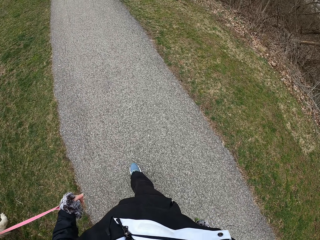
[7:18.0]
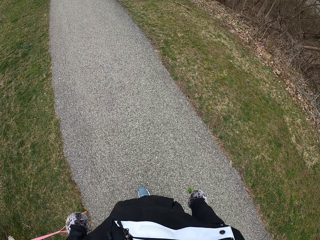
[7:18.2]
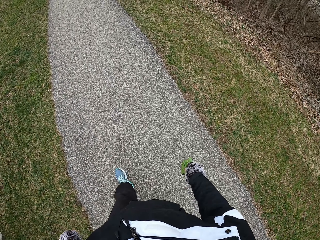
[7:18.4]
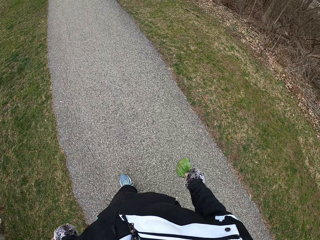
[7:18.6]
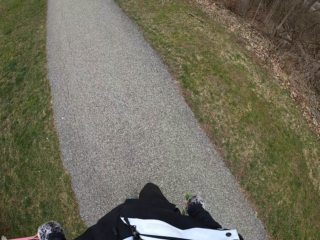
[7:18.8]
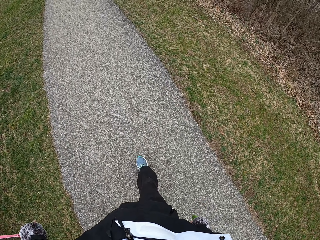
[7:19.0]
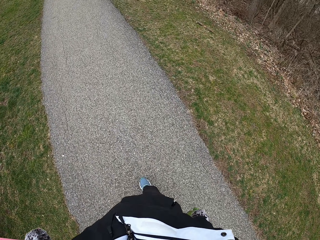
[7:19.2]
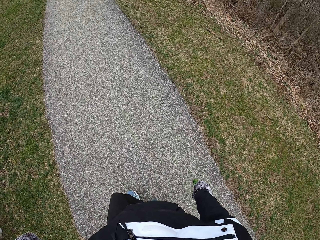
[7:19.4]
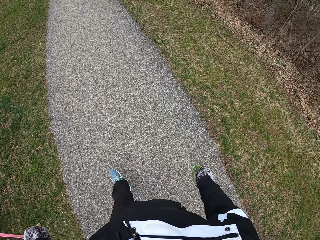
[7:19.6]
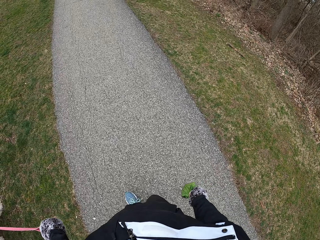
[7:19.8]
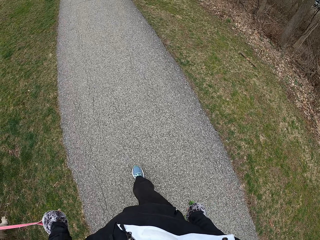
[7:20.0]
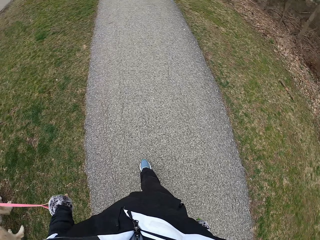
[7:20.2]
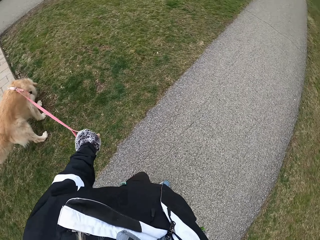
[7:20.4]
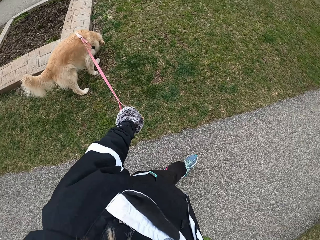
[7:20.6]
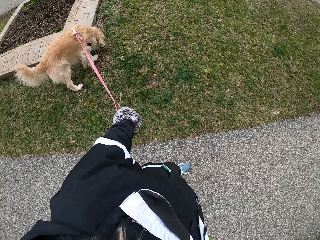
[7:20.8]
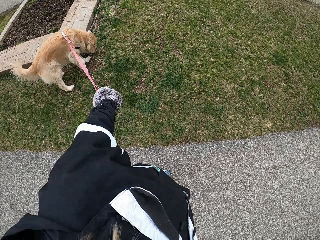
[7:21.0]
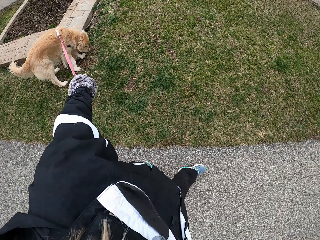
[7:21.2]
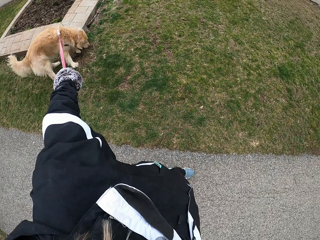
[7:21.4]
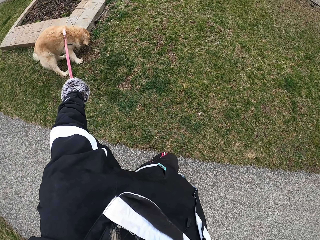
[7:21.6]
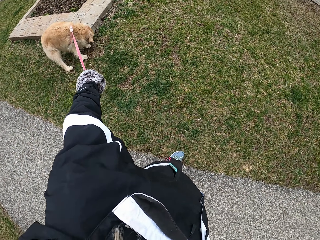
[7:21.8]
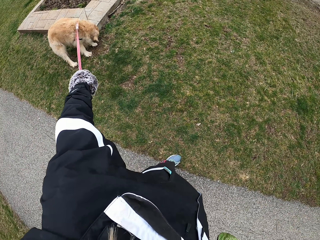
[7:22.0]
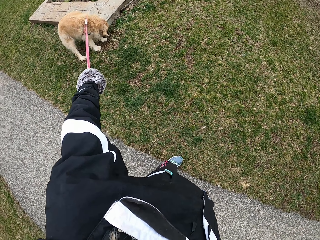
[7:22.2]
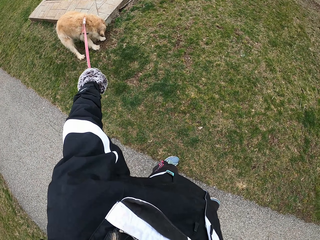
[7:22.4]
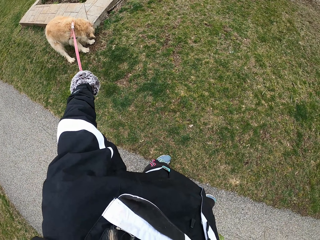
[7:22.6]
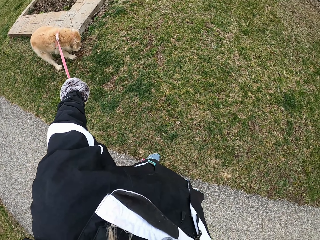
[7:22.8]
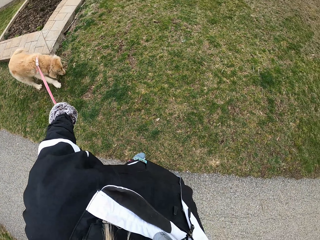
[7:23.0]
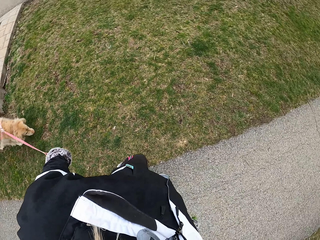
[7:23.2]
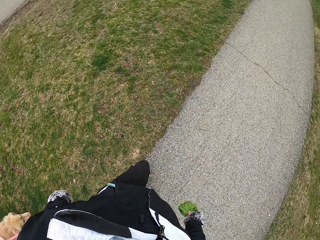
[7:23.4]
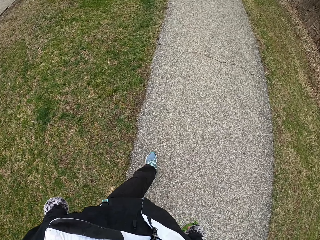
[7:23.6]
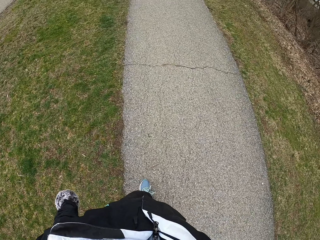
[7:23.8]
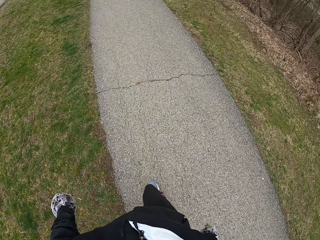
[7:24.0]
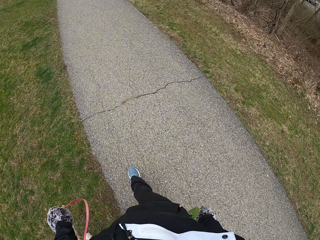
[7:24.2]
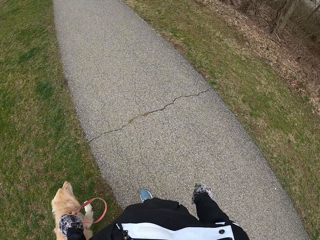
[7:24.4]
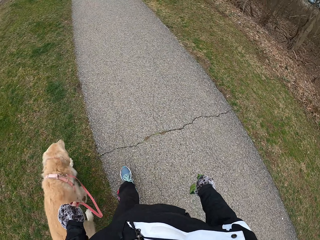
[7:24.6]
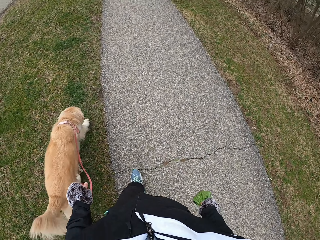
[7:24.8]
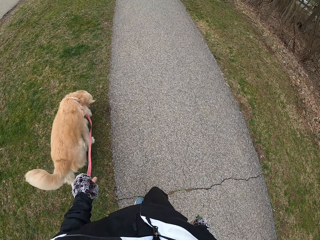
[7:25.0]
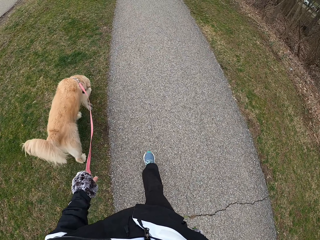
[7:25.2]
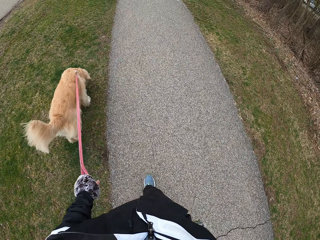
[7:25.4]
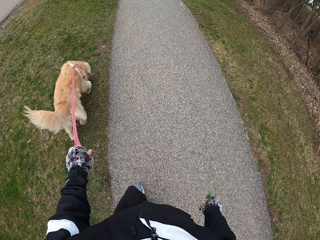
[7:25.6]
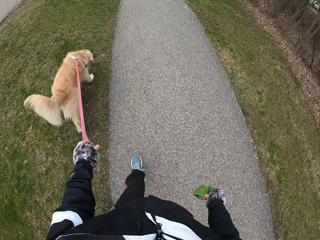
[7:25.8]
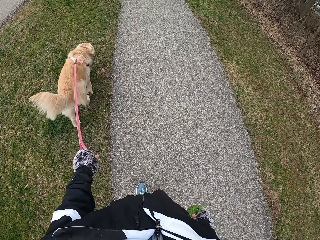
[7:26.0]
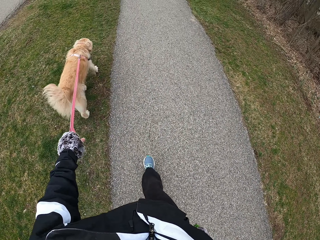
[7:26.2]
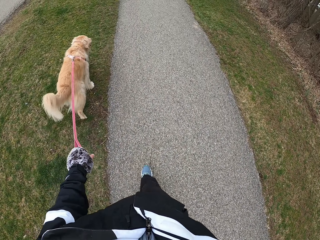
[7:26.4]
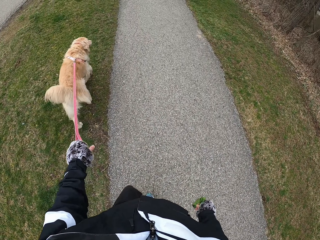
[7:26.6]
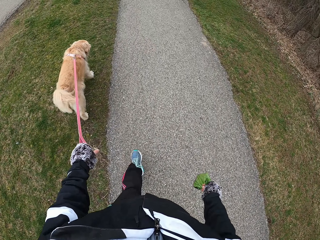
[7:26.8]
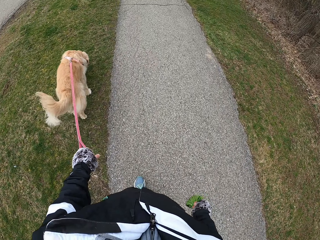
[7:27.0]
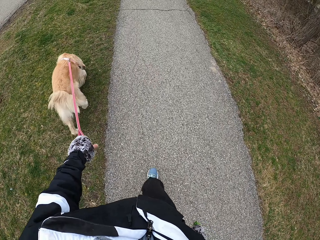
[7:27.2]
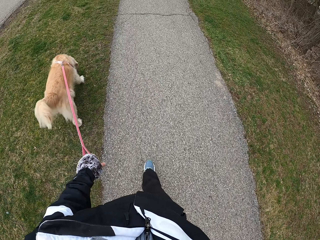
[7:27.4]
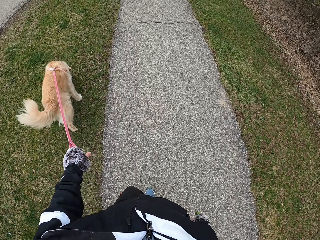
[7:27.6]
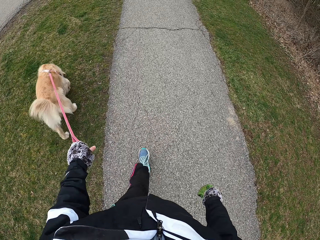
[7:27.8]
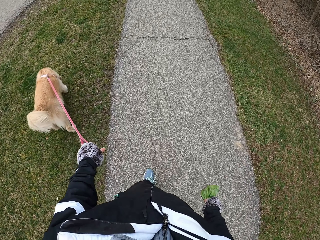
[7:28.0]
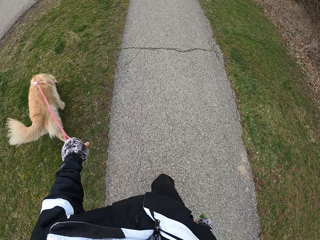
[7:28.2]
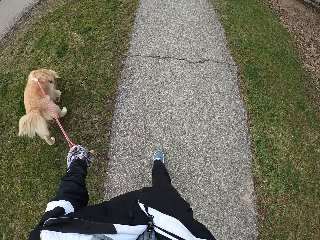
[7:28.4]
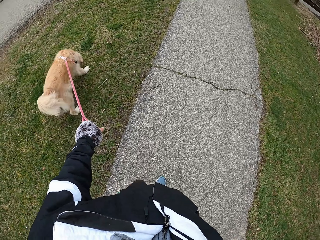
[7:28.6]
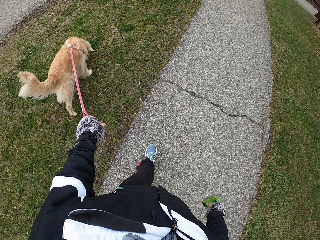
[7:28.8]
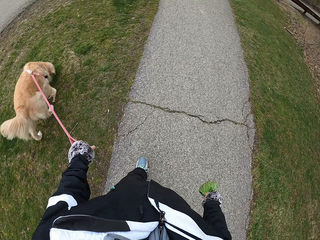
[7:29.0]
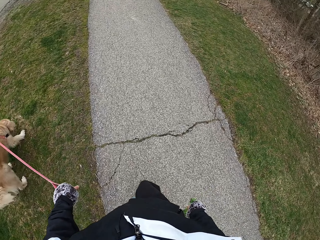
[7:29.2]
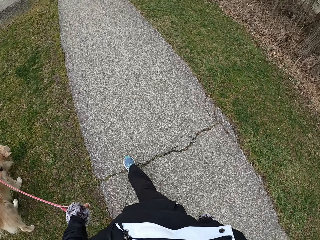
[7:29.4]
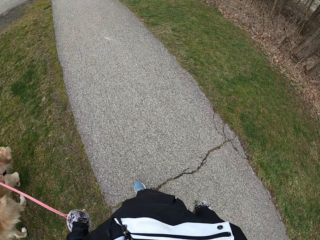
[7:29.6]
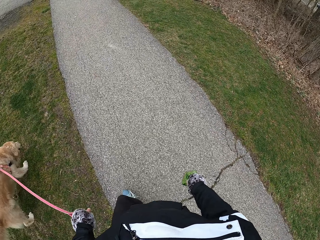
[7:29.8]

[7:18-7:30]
The camera wearer looks at a dog. They walk around with the dog.

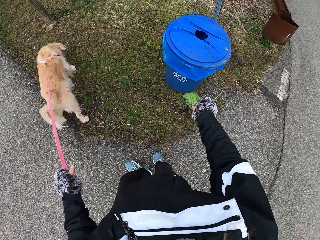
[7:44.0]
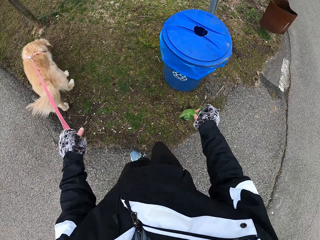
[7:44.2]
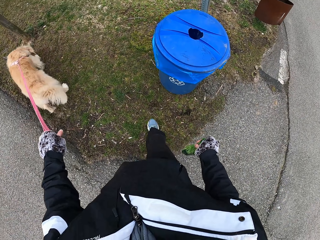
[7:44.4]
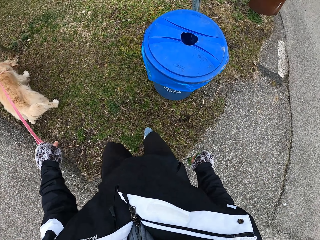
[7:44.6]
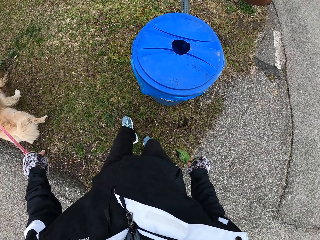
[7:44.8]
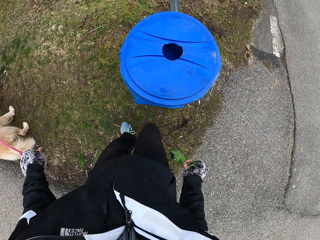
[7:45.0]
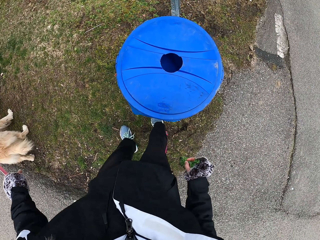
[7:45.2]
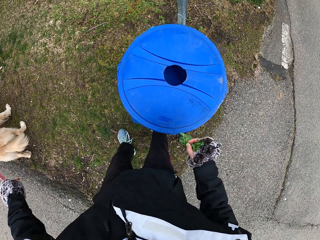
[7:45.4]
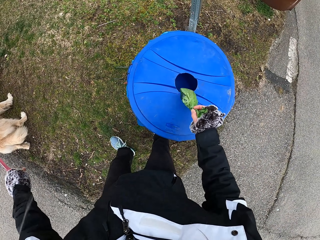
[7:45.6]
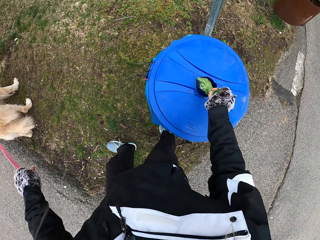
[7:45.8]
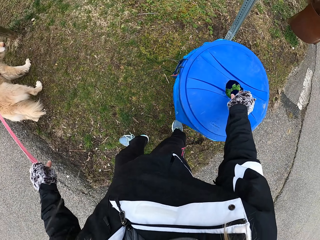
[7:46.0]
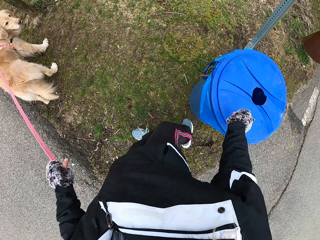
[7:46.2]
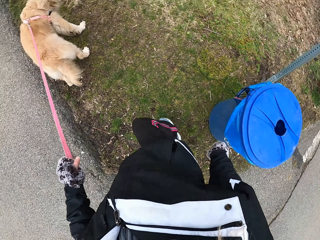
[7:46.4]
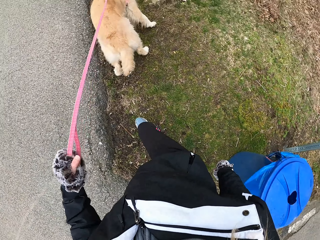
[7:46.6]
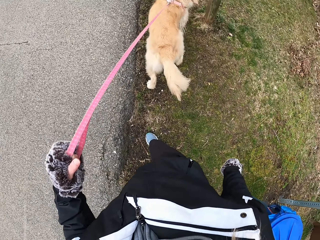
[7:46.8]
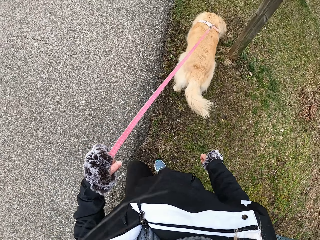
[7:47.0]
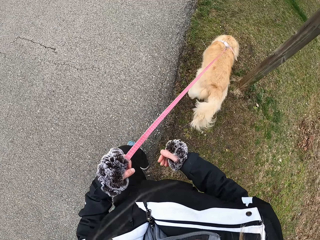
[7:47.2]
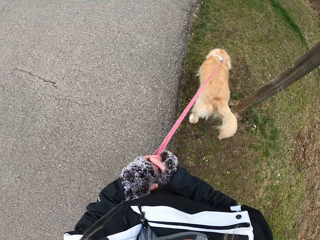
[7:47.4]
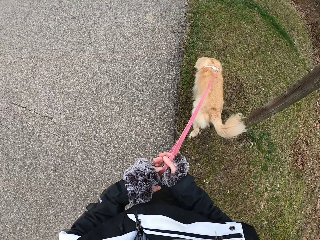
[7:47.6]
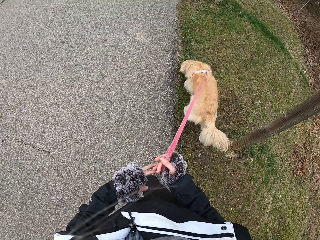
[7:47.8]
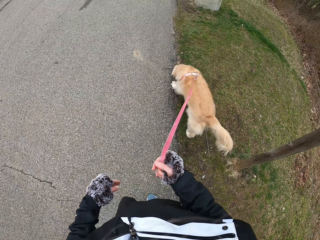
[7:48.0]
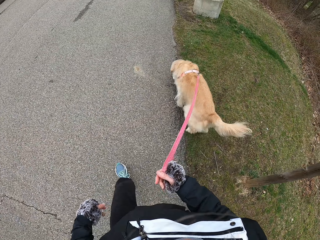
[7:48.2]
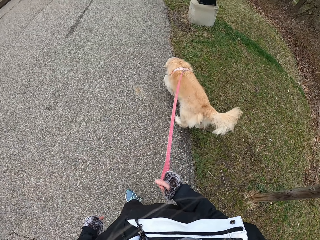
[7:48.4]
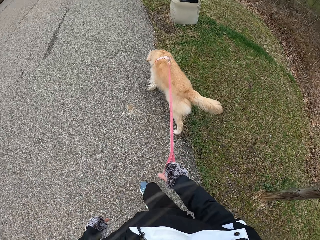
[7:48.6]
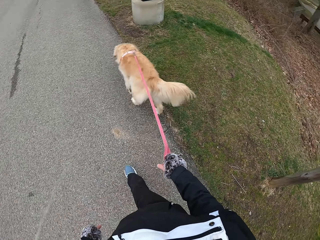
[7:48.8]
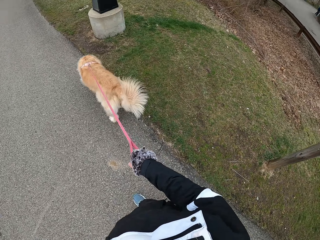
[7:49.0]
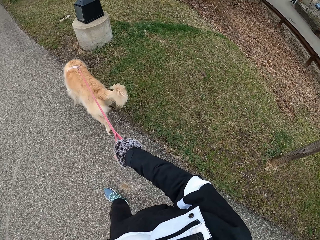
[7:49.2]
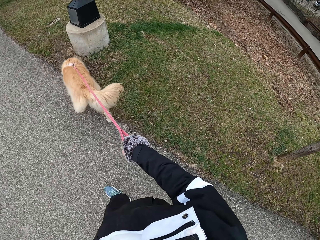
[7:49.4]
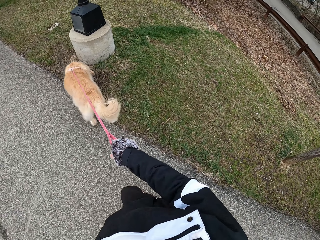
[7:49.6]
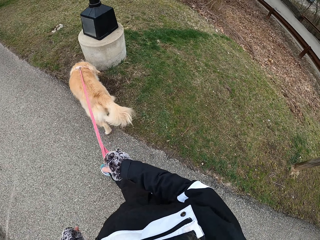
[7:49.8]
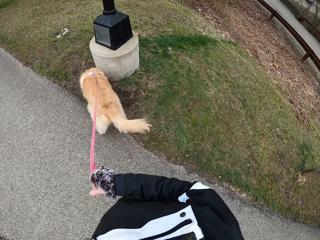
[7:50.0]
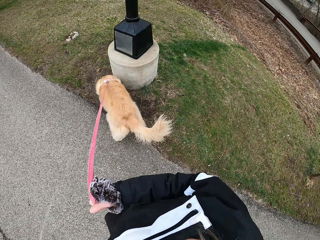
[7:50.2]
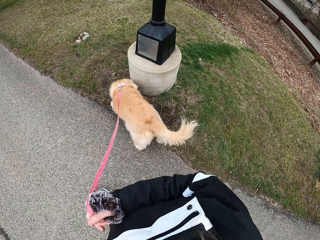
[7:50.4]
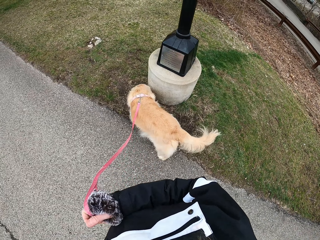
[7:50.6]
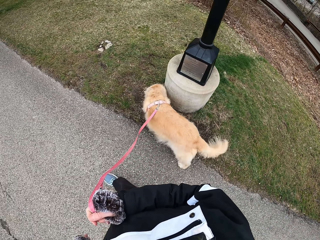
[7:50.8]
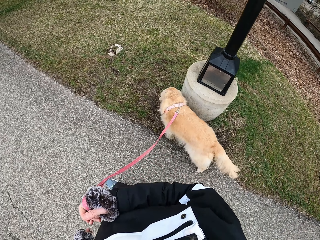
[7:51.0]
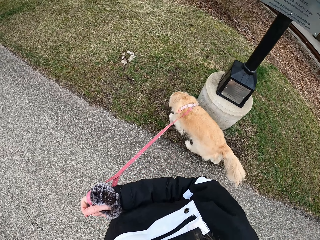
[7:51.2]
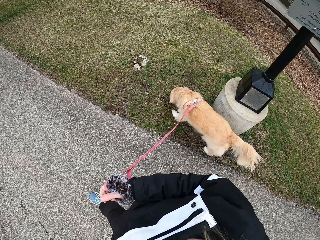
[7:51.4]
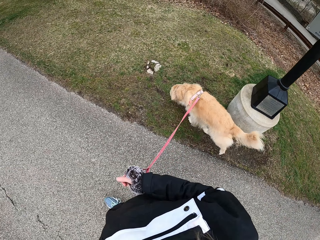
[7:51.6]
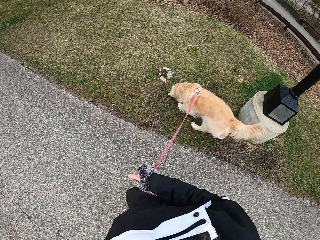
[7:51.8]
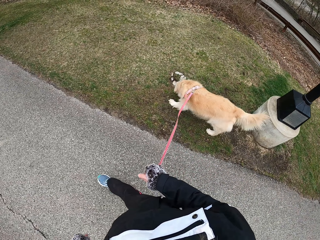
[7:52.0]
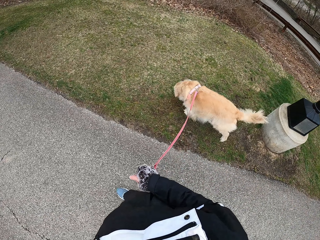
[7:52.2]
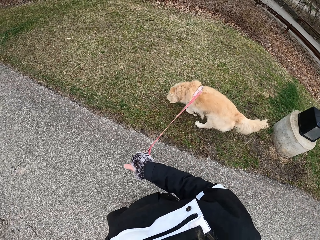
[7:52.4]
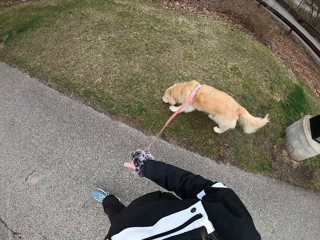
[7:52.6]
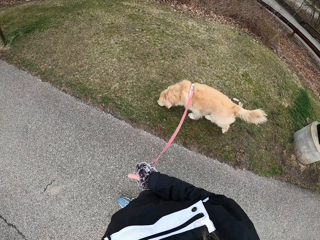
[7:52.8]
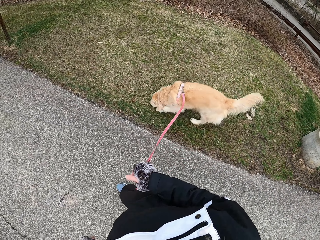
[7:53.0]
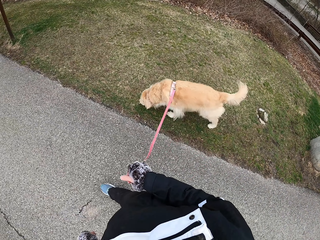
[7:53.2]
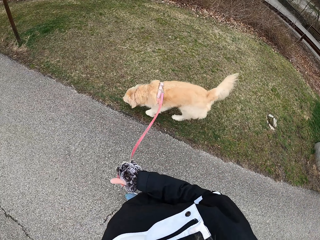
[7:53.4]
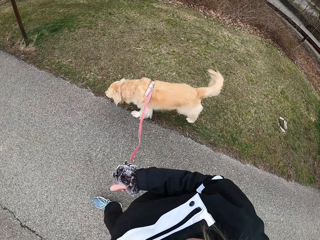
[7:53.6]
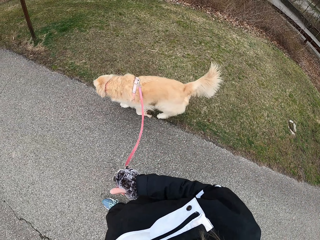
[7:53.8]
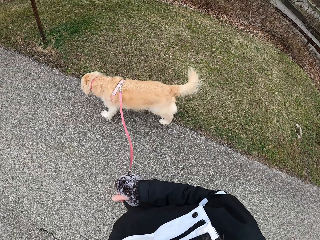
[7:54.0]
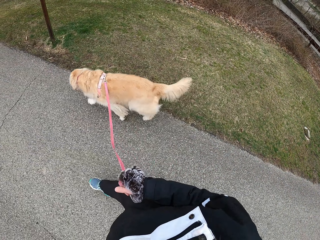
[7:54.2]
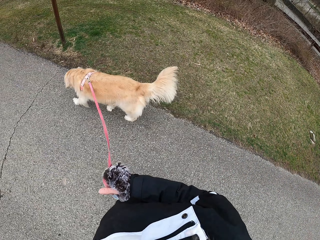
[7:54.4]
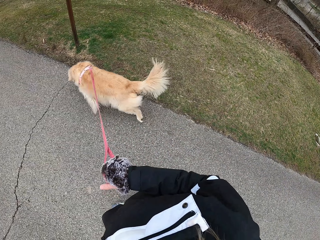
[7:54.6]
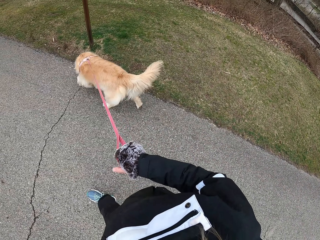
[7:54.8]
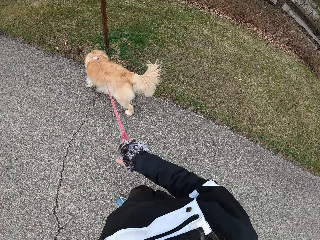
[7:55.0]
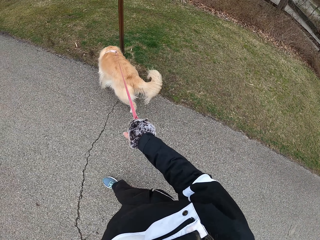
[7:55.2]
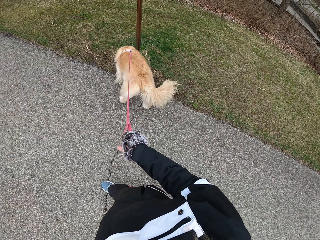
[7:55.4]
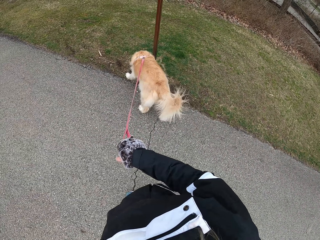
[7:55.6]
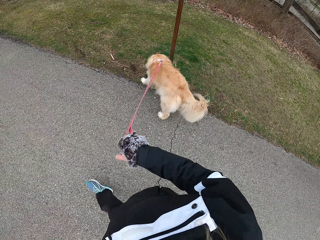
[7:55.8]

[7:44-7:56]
The camera wearer drops the polythene bag in the bin. They walk on the road with the dog.
